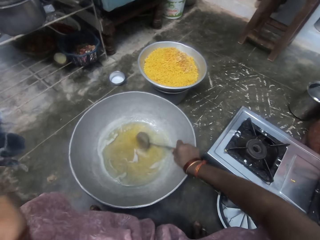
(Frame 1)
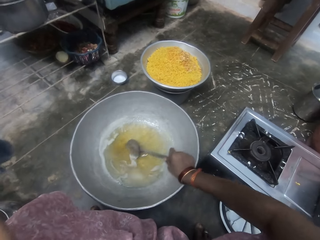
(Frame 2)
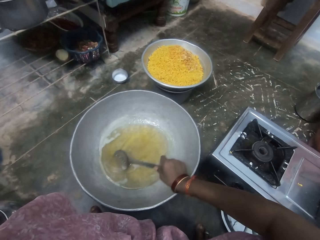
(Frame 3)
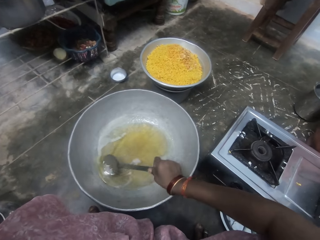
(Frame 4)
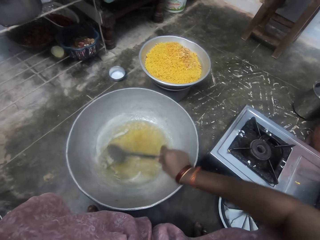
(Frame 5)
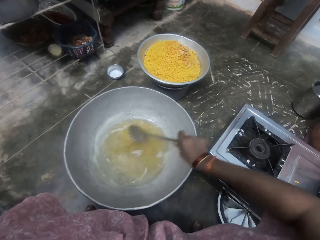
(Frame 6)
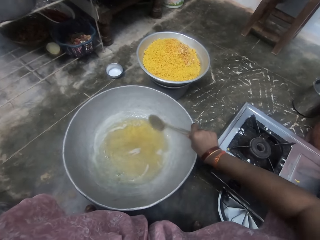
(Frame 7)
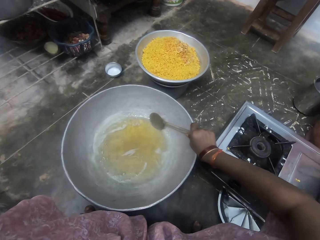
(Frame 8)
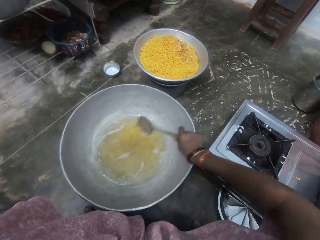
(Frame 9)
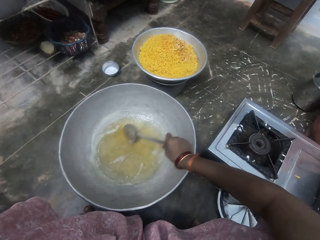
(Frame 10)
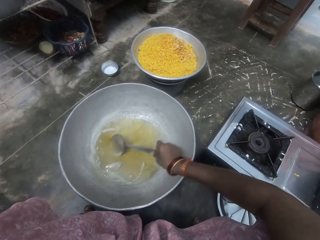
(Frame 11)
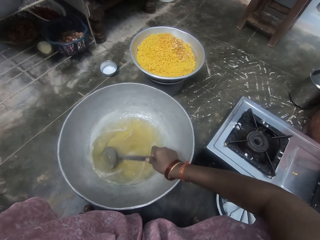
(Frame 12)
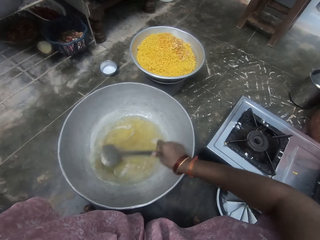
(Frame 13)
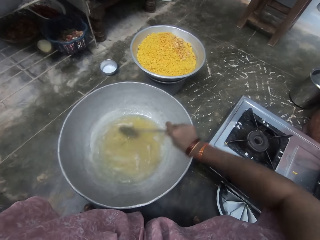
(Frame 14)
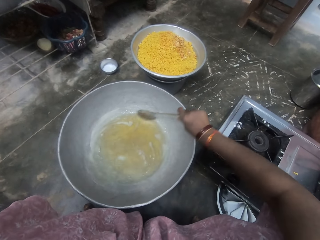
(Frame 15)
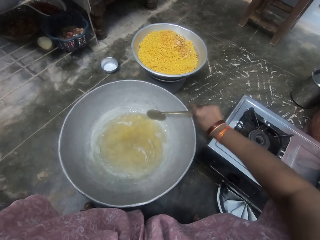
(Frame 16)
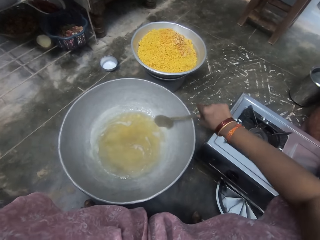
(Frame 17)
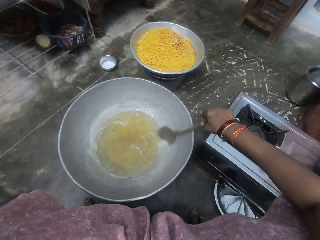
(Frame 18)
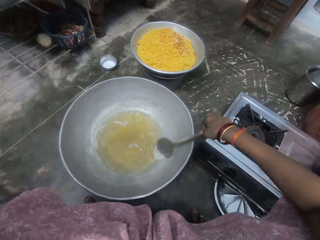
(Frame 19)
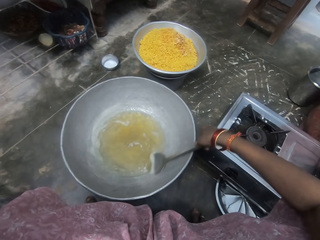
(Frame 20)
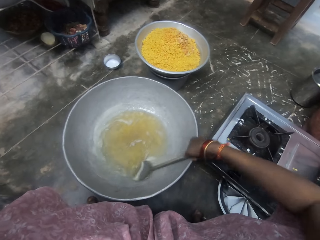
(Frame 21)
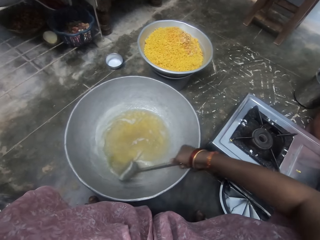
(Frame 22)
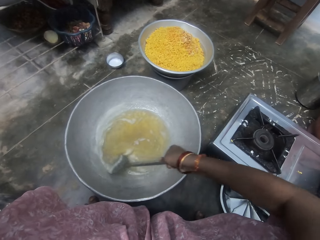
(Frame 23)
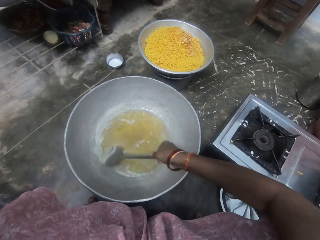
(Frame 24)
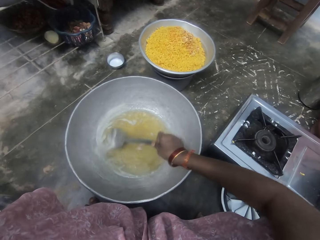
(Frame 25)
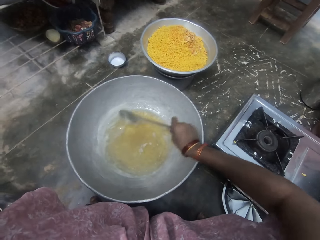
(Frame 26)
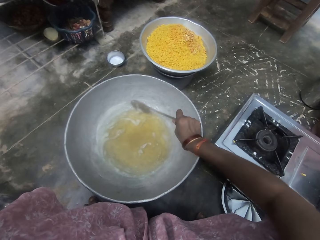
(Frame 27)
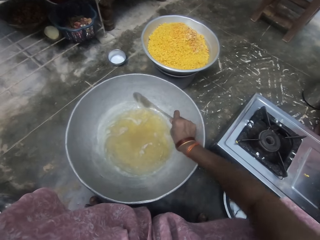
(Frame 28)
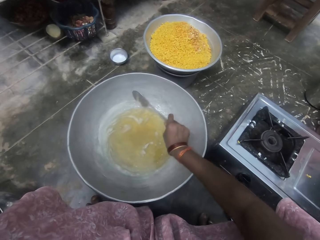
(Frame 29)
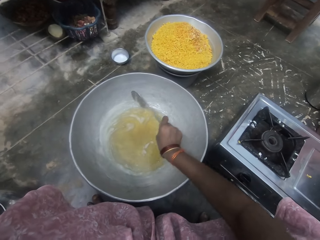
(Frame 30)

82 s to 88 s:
The camera wearer stirs something.

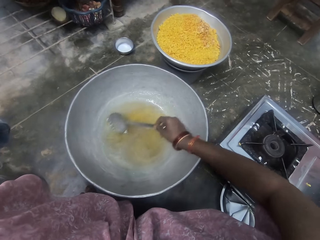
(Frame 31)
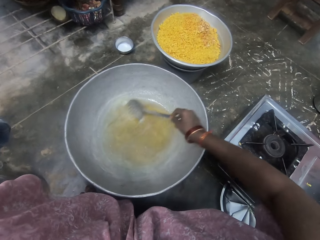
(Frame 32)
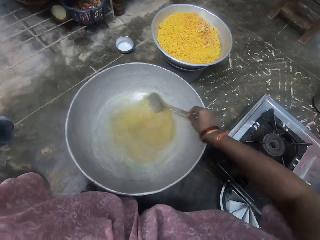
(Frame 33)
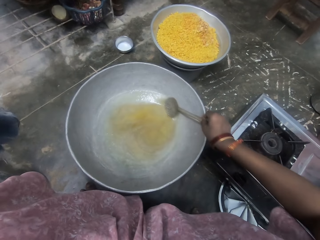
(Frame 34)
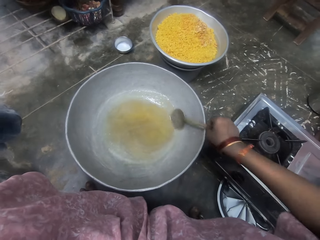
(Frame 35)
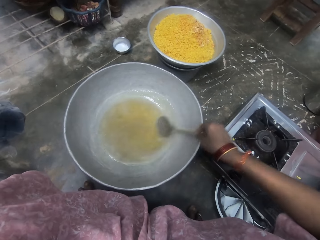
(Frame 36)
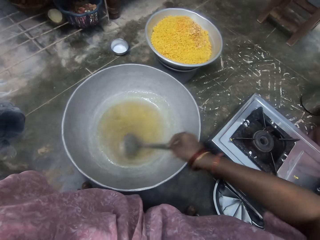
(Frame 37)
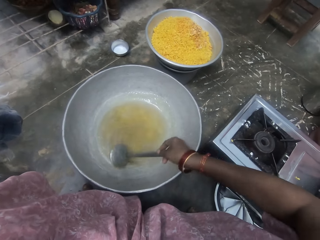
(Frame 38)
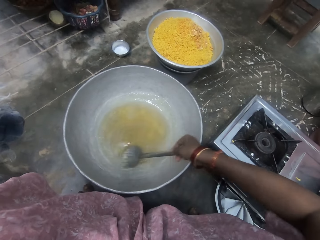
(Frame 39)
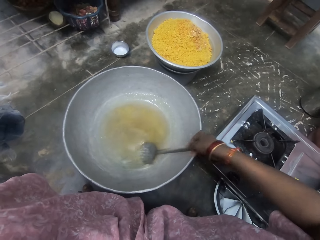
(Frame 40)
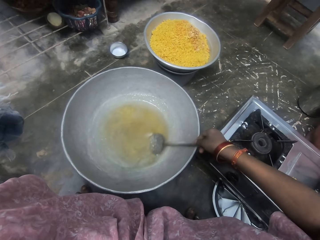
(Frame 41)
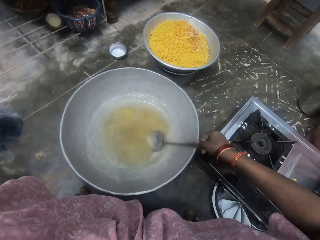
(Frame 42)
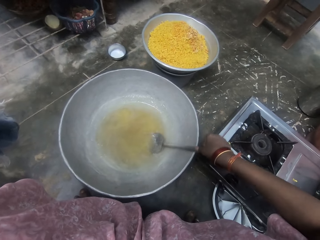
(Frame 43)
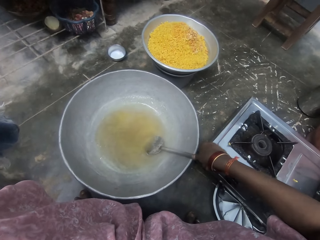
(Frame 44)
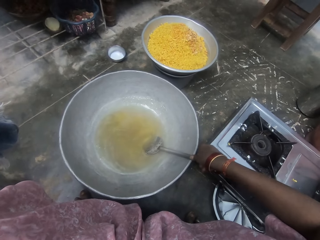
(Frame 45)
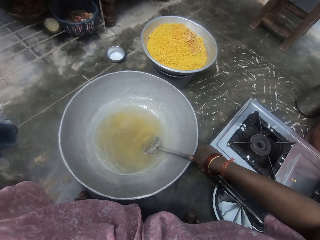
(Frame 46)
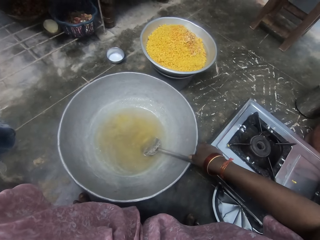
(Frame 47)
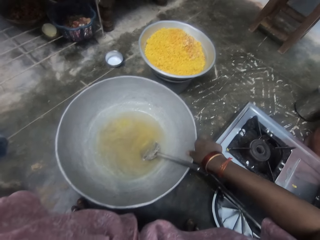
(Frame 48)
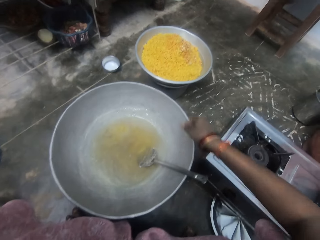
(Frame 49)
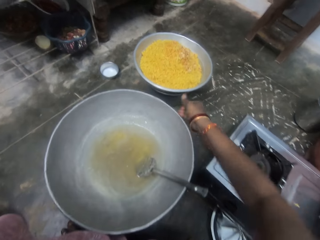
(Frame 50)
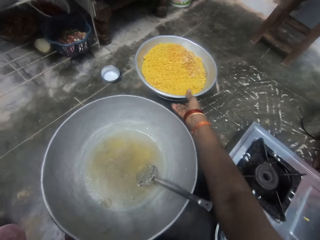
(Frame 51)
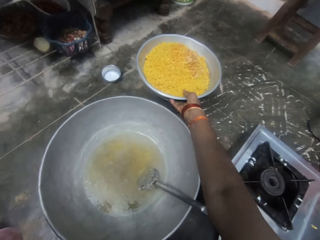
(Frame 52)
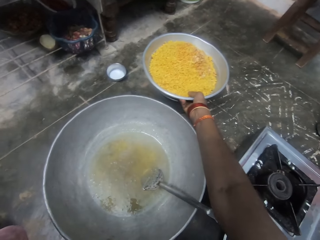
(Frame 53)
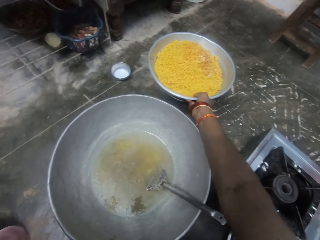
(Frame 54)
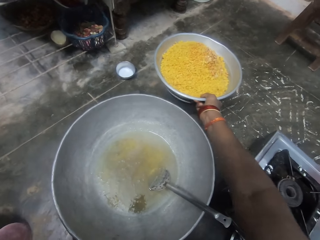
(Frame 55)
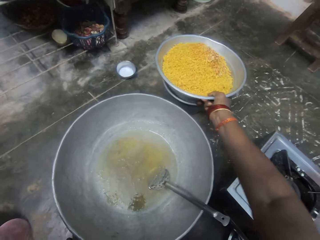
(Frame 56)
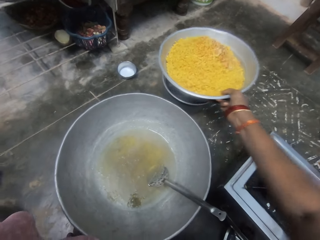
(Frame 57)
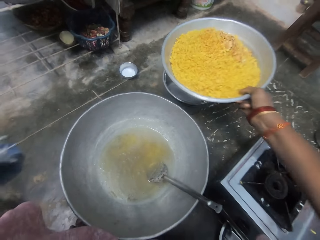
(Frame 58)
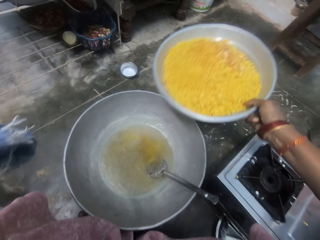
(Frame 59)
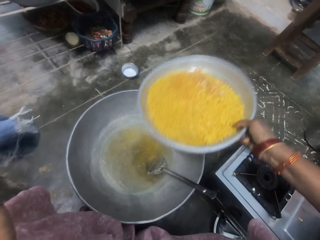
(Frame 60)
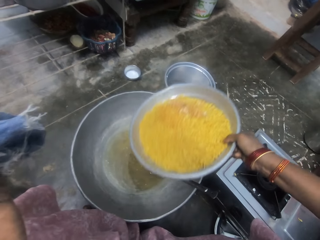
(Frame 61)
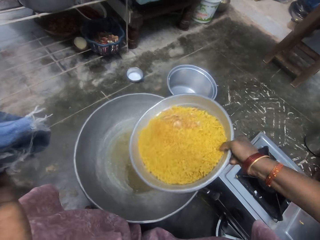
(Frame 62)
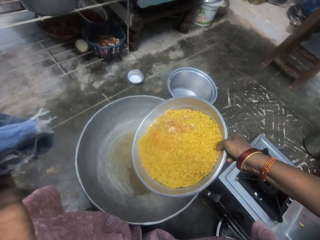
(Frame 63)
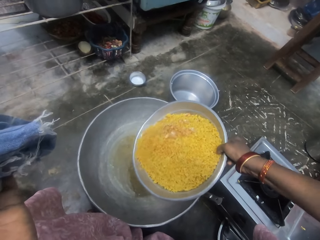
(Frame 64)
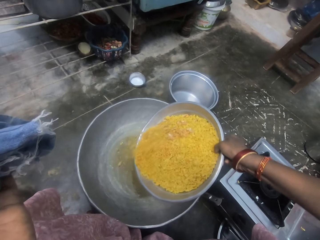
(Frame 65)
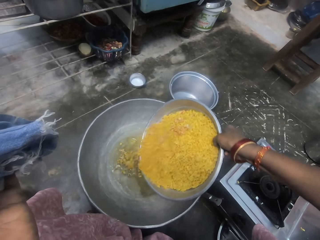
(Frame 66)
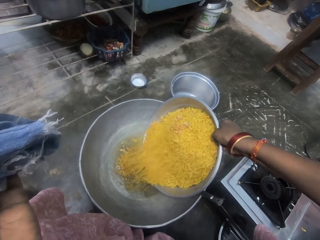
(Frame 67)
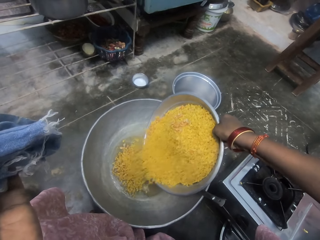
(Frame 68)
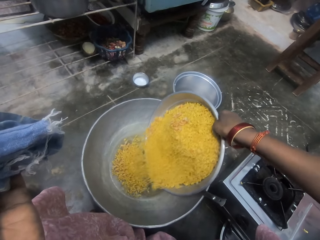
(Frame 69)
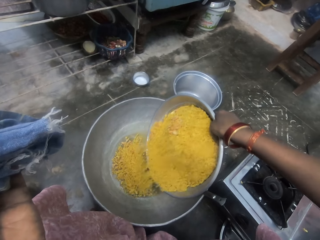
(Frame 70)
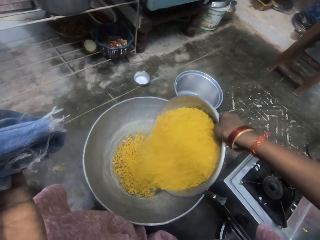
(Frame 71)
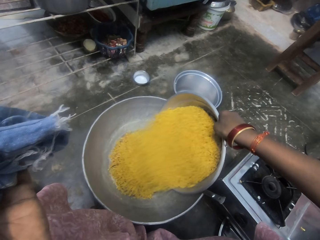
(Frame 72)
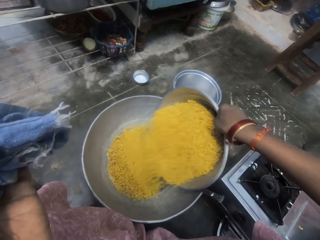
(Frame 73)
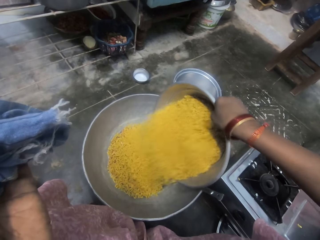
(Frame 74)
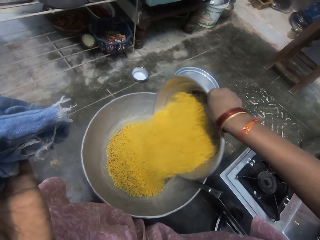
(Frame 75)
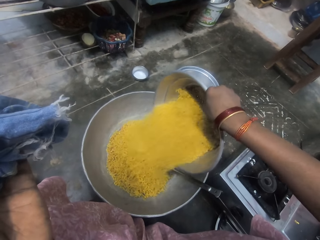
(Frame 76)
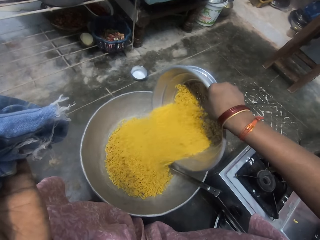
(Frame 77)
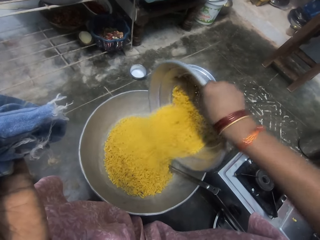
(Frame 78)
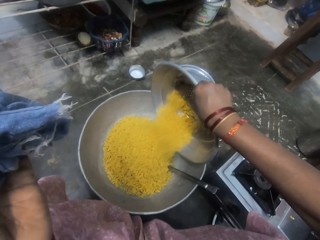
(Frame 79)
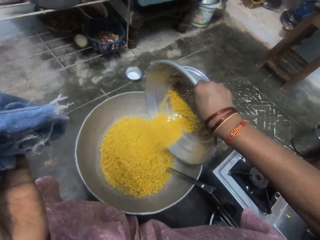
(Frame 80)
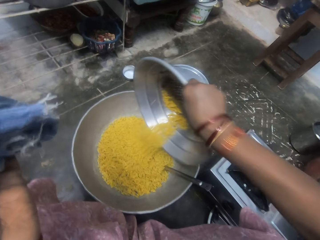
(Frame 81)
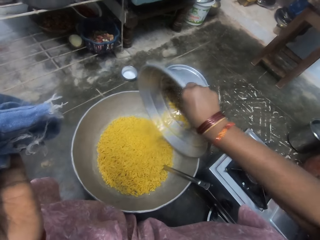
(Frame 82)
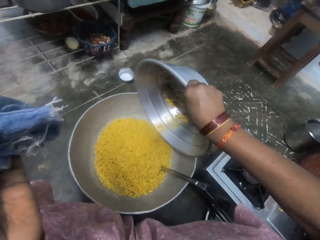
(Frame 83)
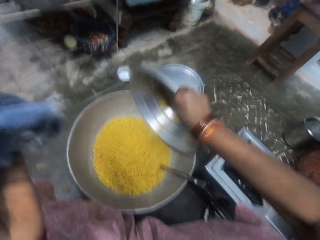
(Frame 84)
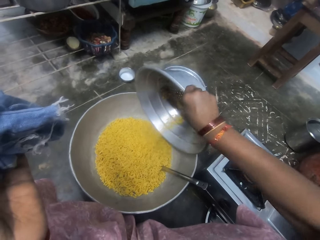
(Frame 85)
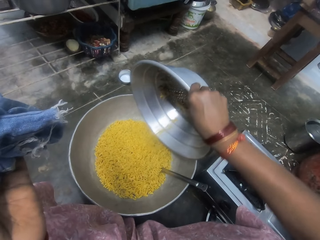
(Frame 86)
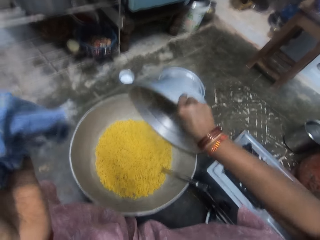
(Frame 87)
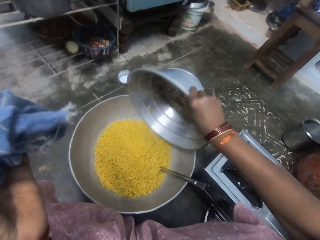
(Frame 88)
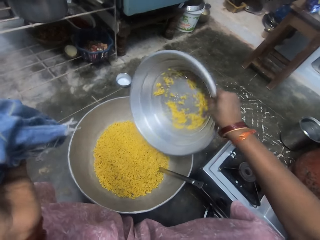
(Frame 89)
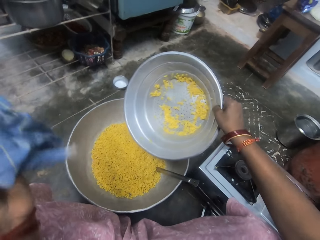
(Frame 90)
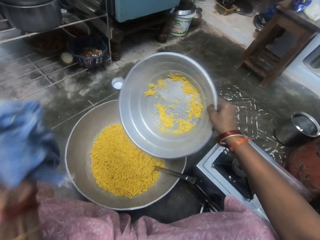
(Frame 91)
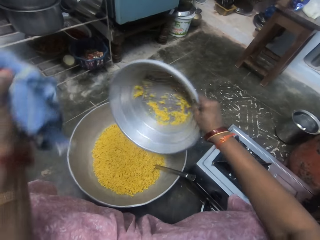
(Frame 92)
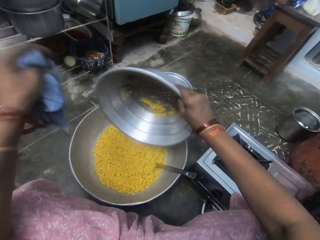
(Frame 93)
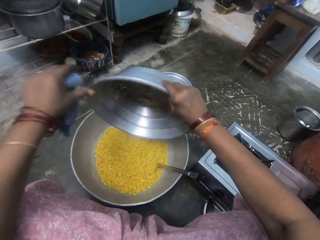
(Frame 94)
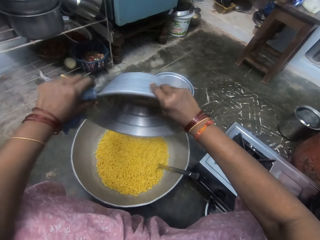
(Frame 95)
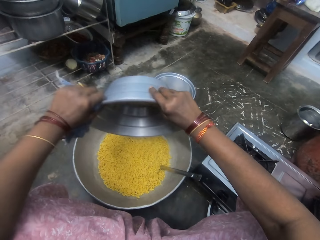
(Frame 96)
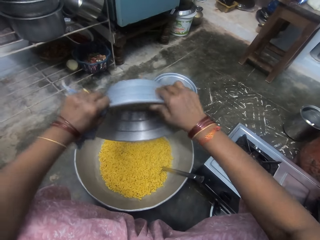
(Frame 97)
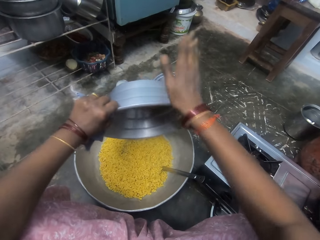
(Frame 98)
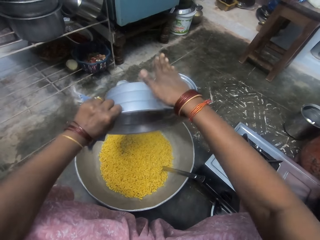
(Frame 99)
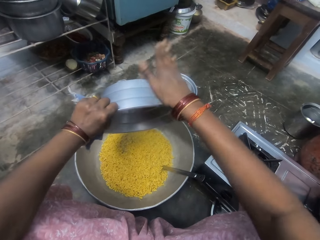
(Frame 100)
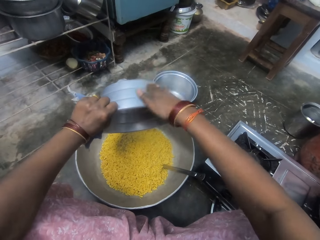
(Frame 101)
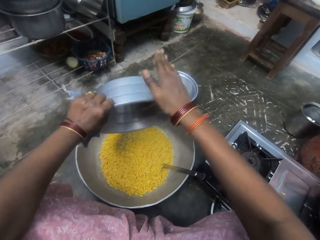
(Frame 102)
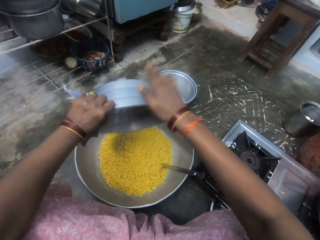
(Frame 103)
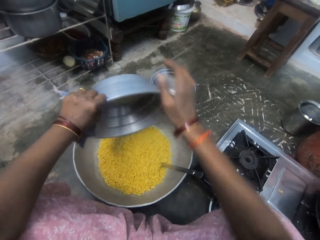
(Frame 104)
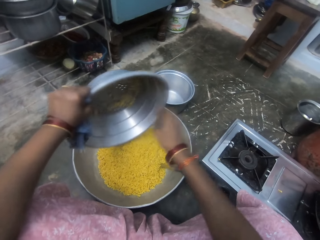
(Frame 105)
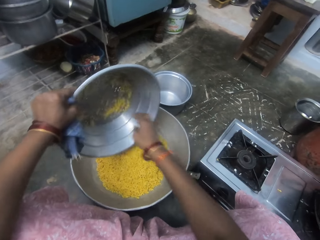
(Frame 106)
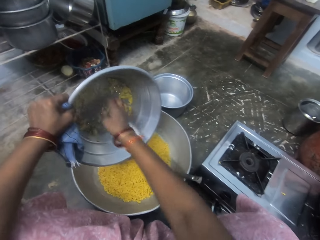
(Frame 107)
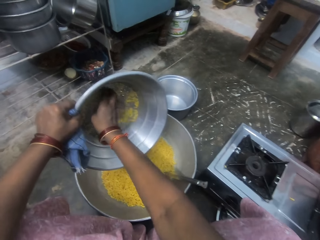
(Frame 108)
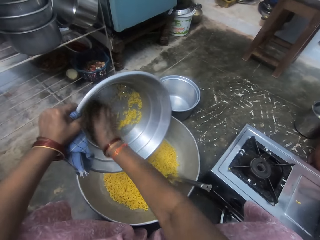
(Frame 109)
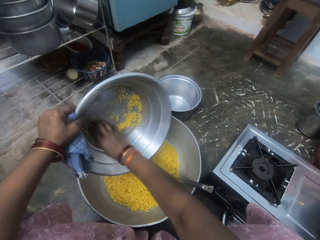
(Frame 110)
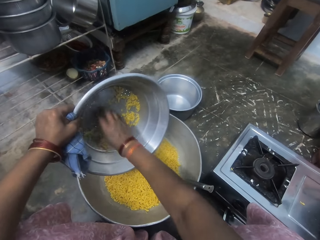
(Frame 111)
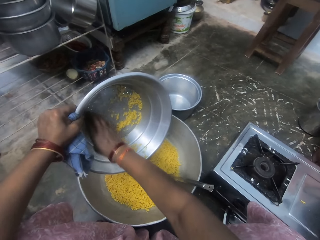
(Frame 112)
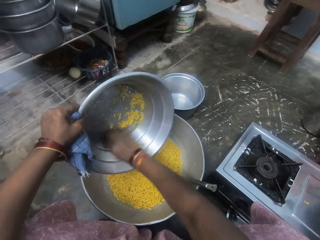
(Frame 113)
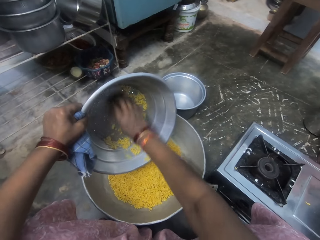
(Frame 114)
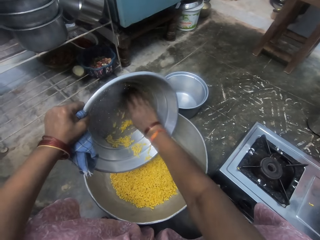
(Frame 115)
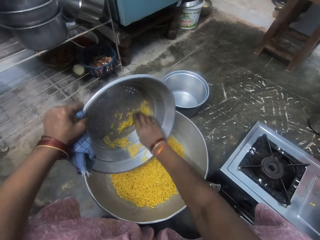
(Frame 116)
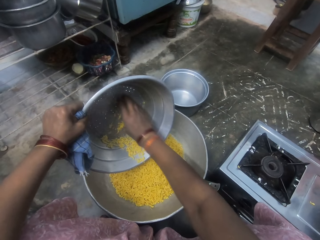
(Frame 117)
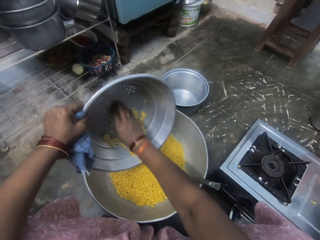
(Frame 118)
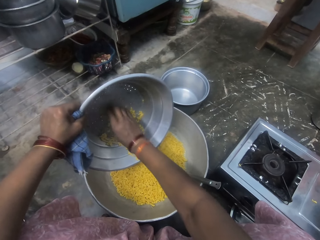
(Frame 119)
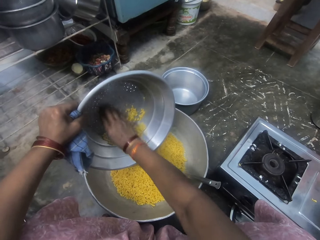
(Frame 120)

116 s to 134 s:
The camera wearer drops the frying spoon inside the frying pan with her right hand. She moves the right hand. She carries a bowl of puri on the floor with her right hand. She picks the bowl. She lifts the bowl. She empties the puri in the bowl into the frying pan. She holds the bowl with both hands and hits the bowl with the left hand. She scrapes some puri in the bowl into the frying pan with her right hand.
